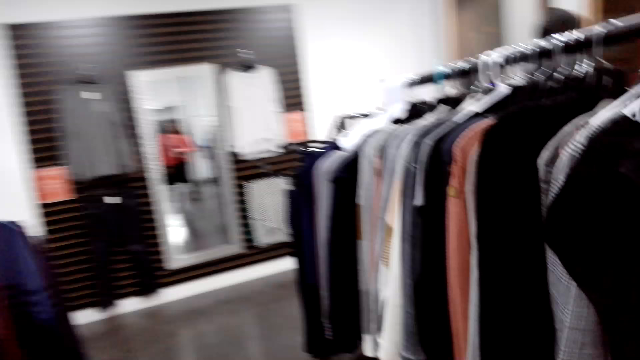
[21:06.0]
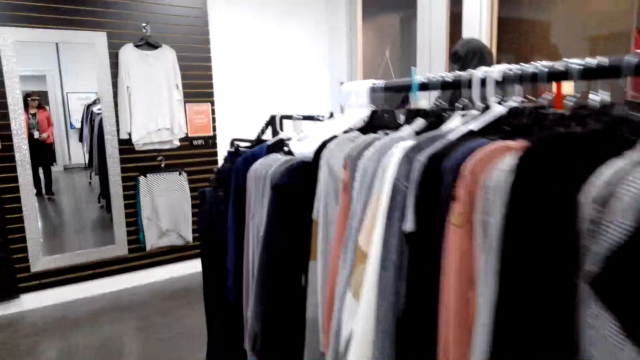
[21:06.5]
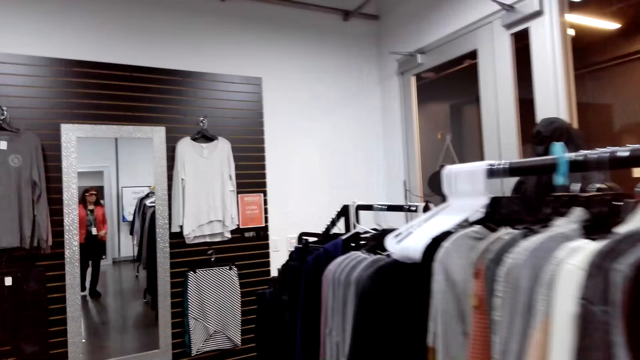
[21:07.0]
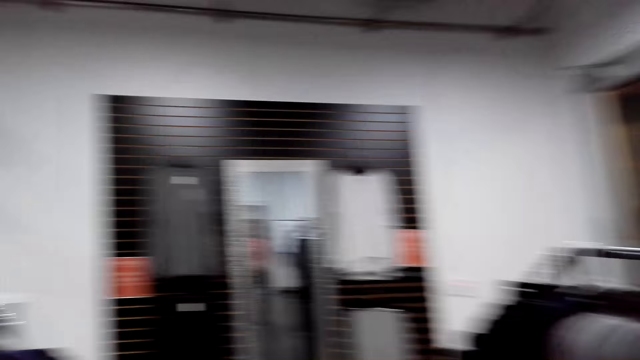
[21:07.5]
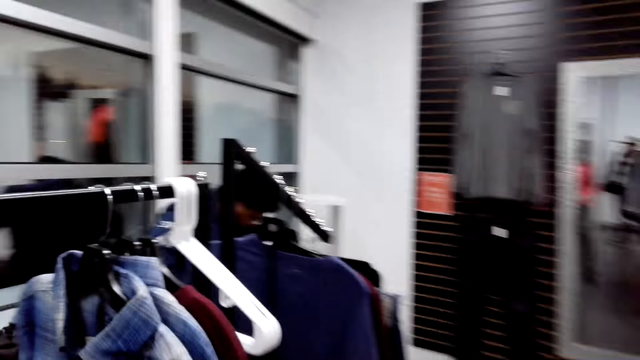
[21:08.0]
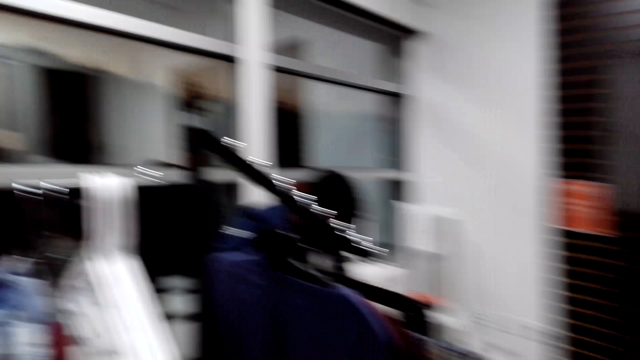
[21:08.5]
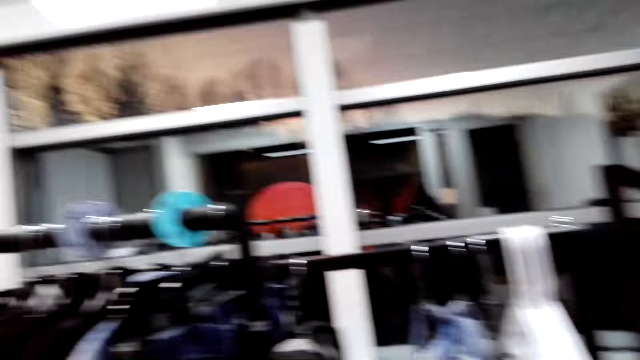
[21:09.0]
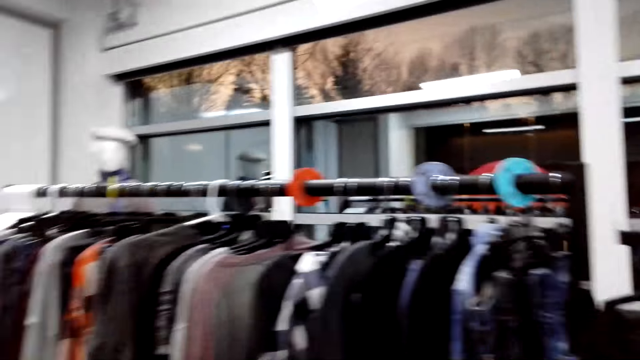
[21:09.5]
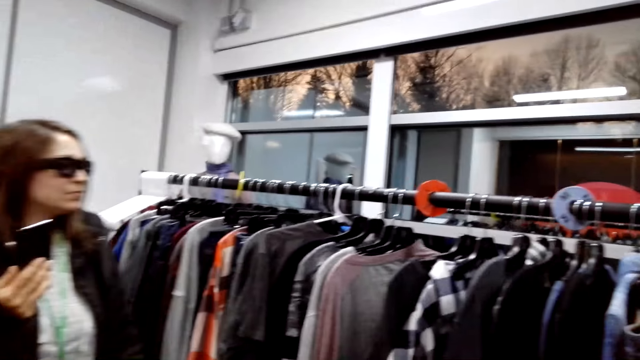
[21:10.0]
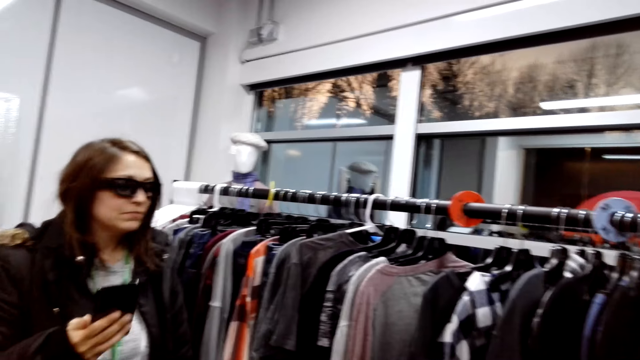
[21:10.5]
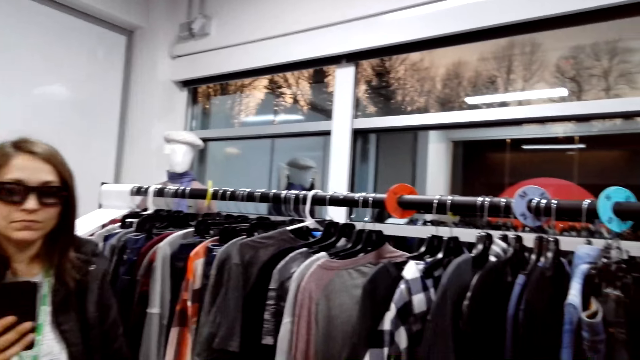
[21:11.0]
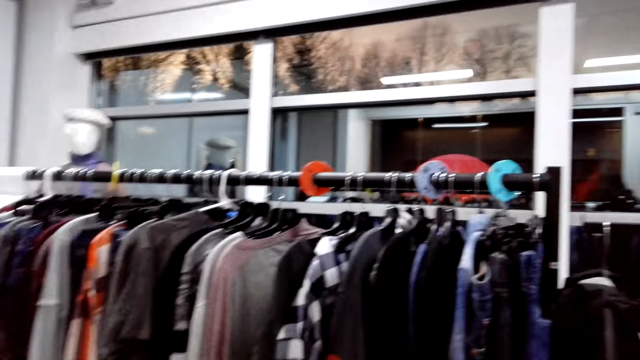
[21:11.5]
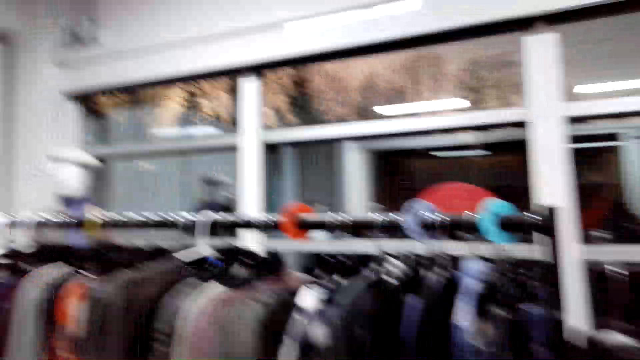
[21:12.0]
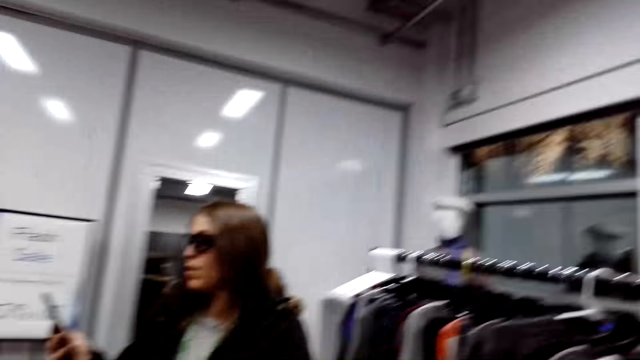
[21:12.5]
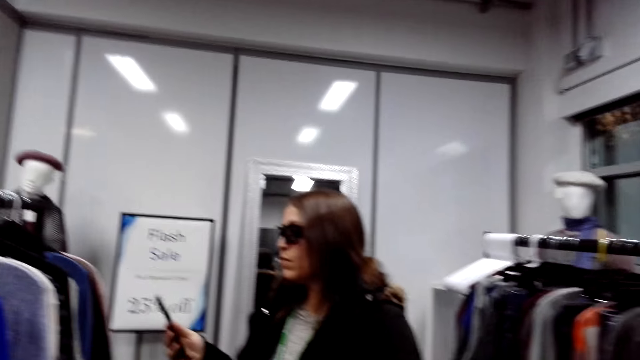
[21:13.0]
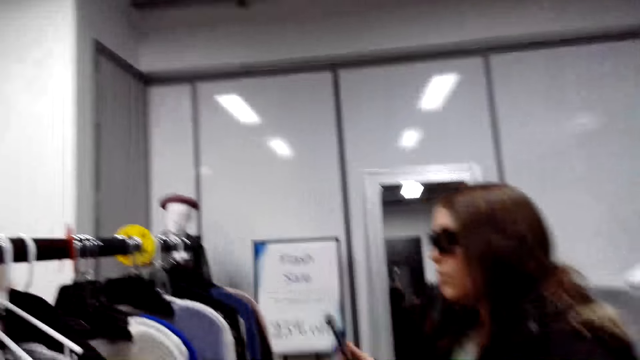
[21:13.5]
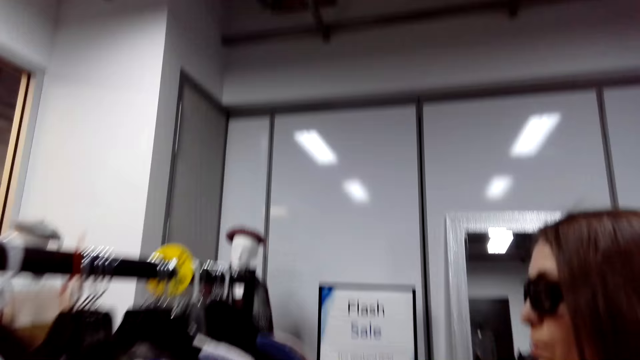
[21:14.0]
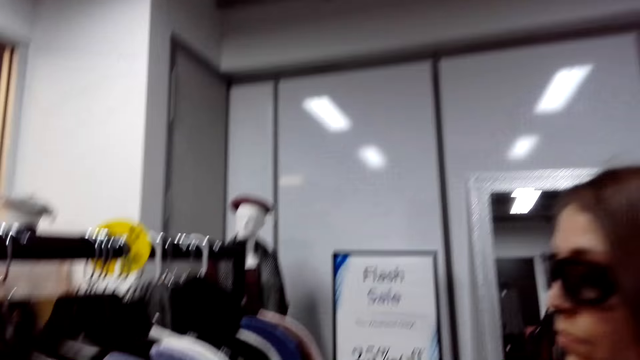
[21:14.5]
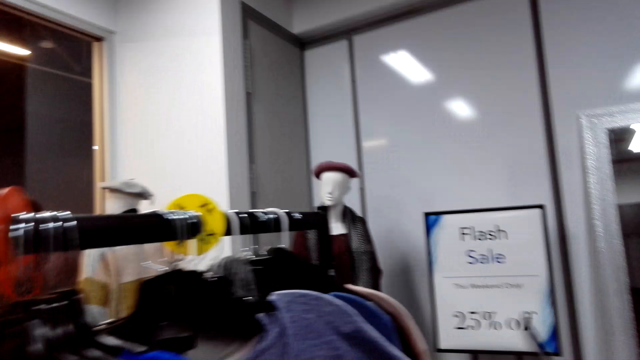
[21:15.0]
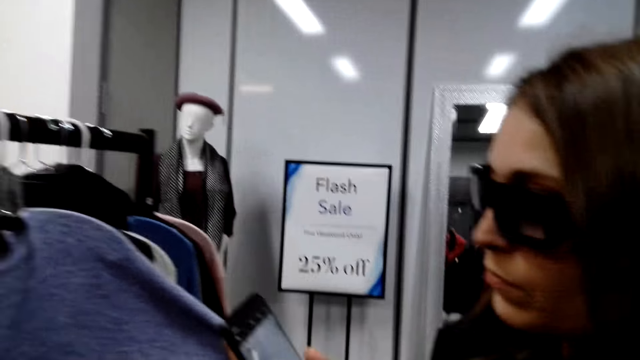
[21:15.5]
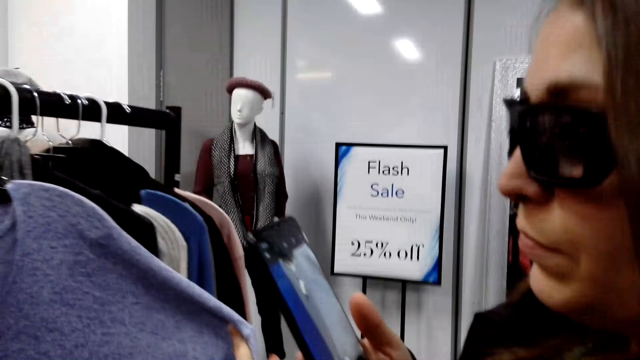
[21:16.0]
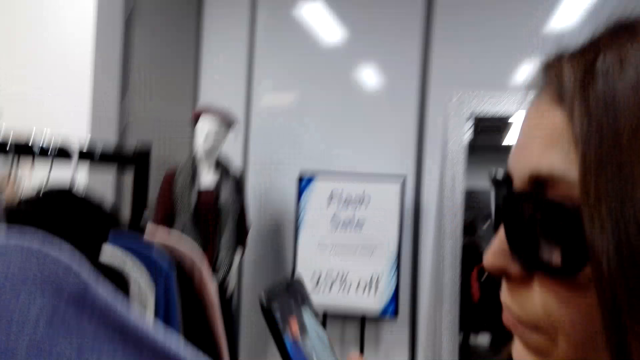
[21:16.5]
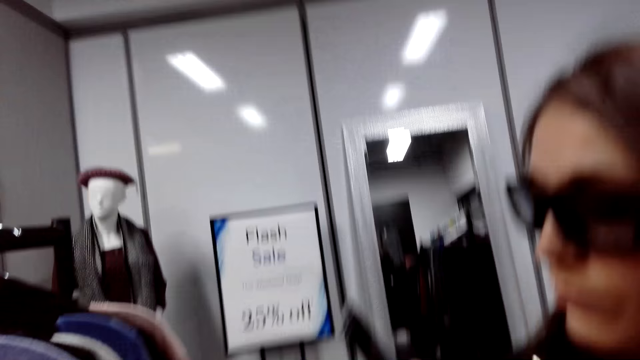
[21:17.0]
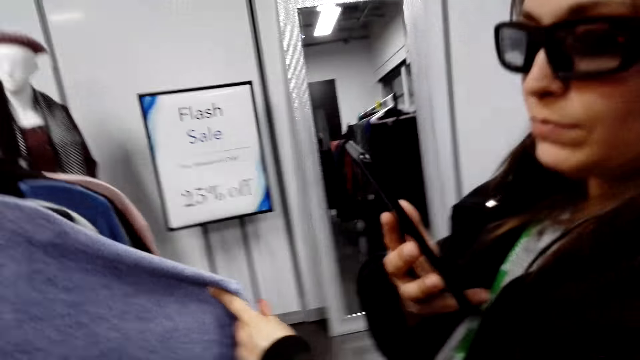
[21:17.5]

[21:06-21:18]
A person uses the phone. The person looks at the clothes on the rack.

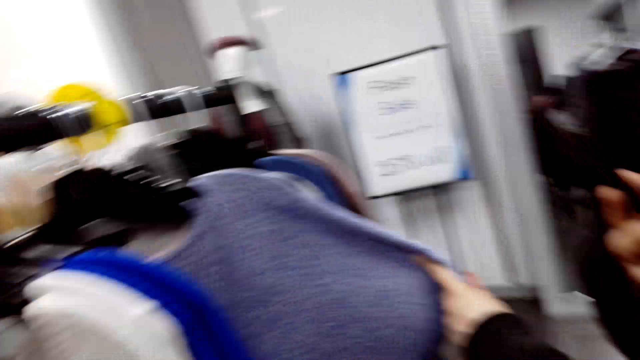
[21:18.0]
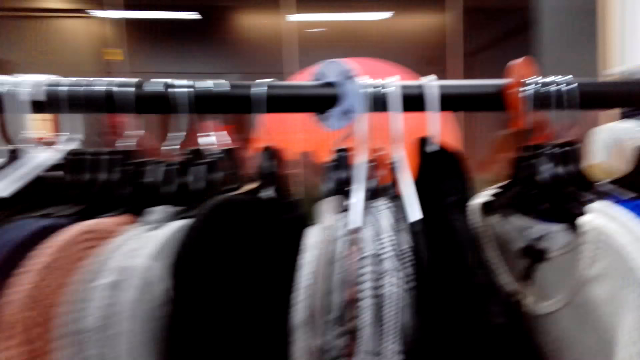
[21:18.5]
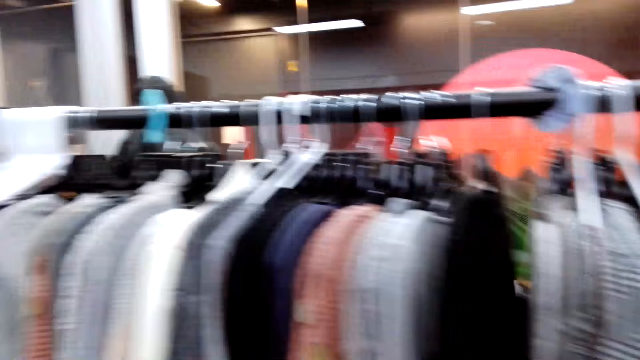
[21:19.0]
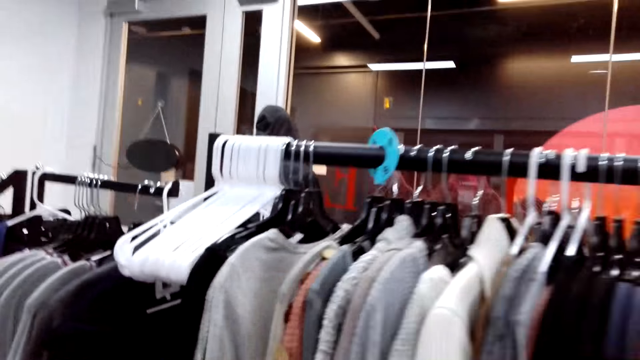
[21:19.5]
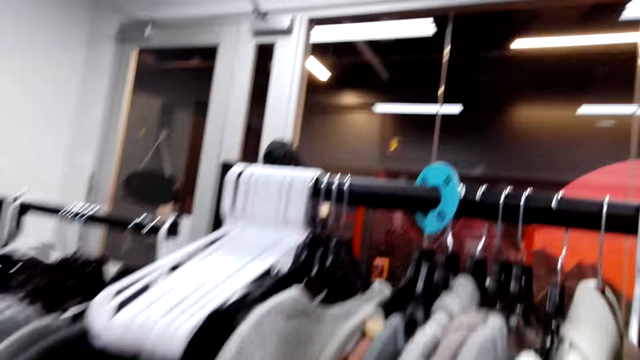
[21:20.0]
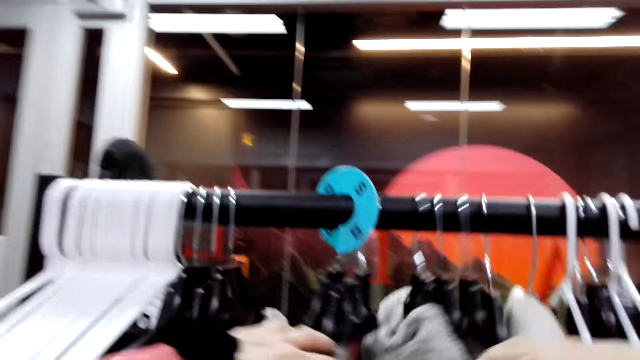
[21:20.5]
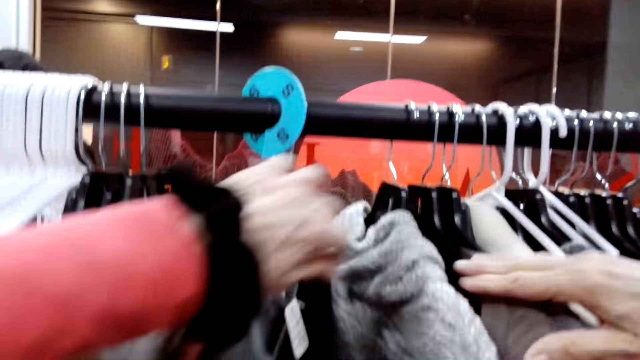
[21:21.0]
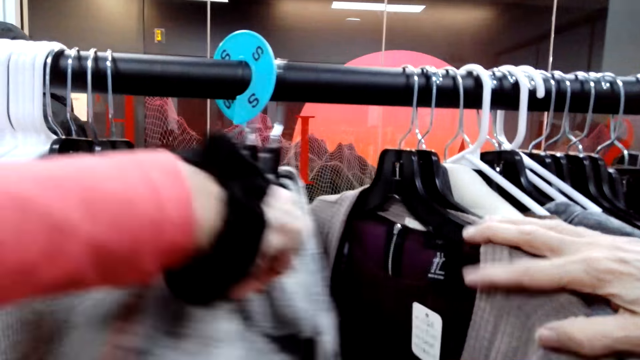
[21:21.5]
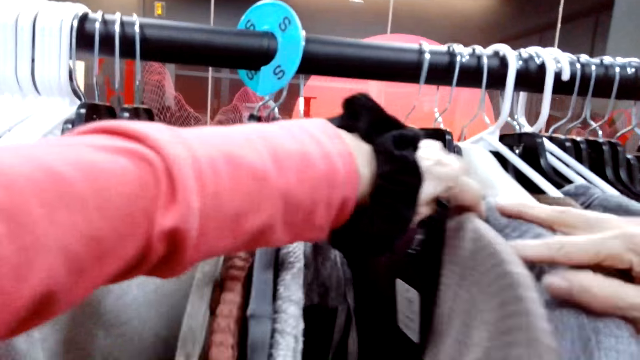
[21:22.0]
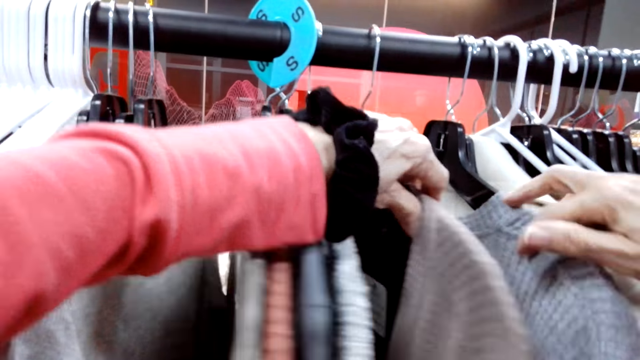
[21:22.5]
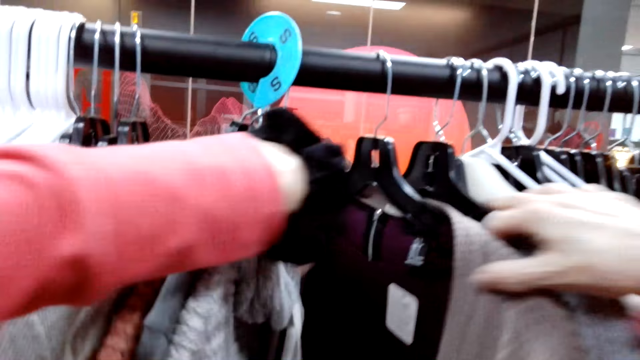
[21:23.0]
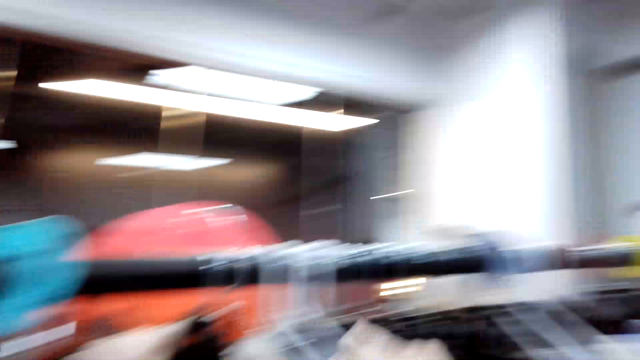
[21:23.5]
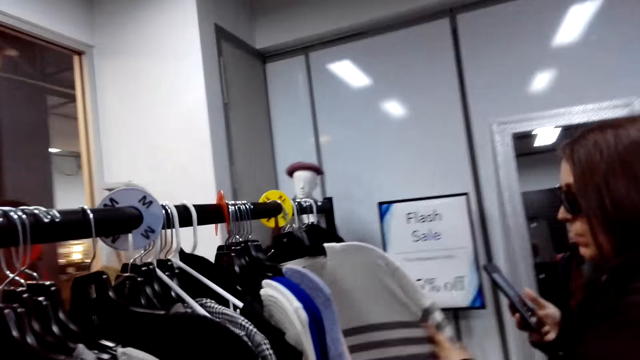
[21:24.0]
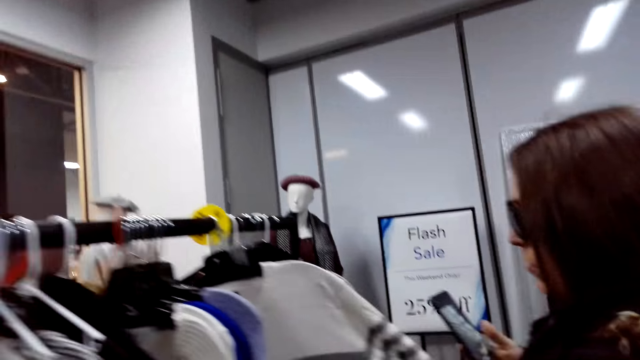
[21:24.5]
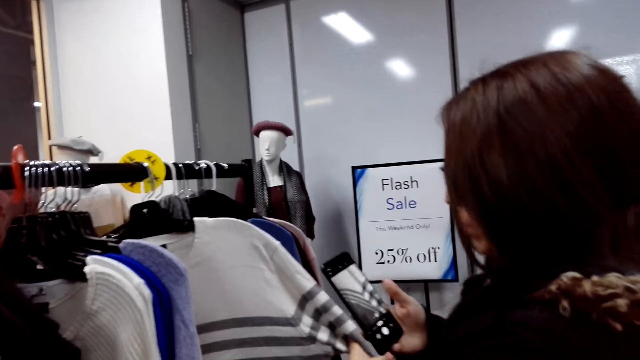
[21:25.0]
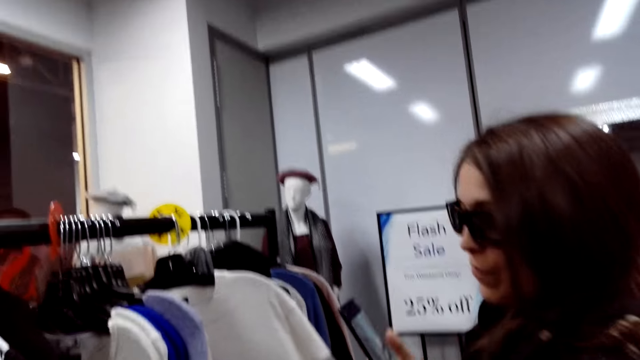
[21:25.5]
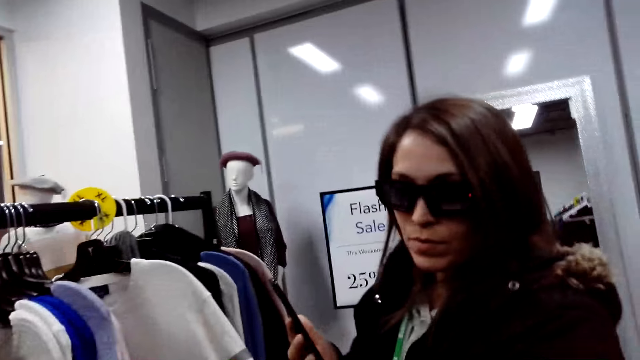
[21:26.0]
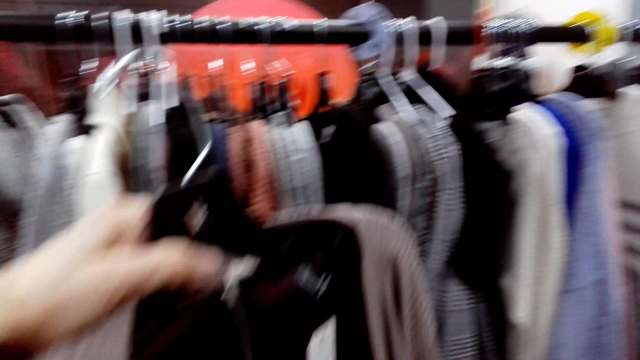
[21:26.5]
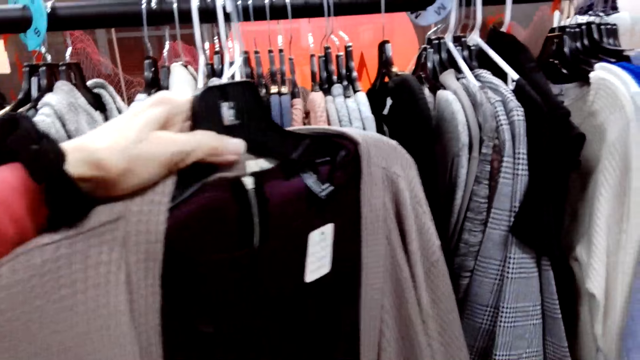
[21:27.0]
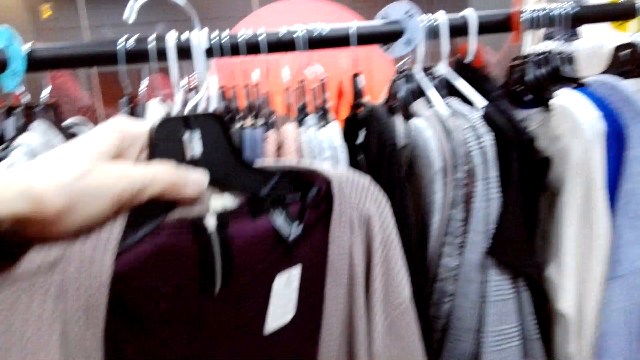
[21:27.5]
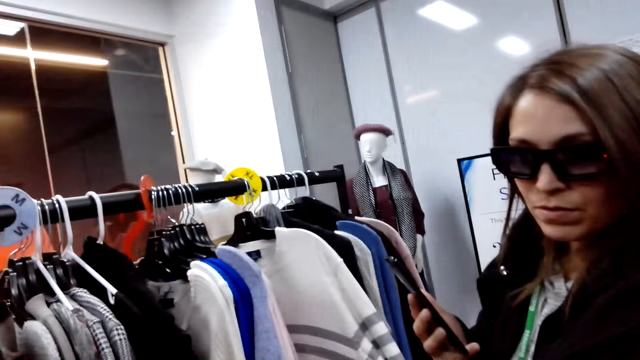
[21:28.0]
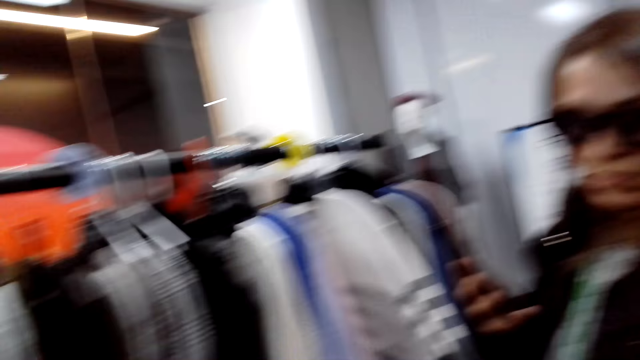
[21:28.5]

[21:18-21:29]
The camera wearer looks at the clothes on the rack. They move the clothes on the hanger rail. A woman uses her phone. The camera wearer holds the cloth.
